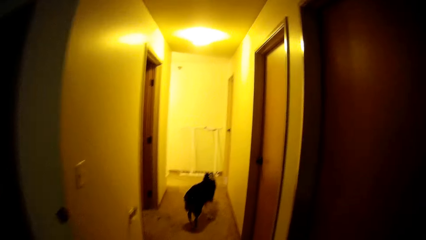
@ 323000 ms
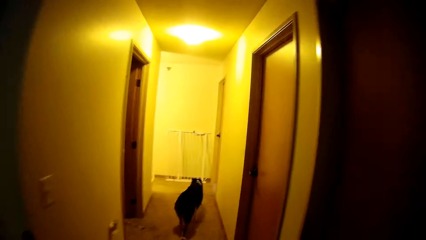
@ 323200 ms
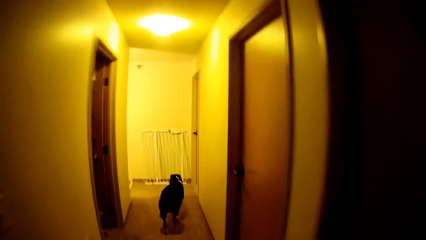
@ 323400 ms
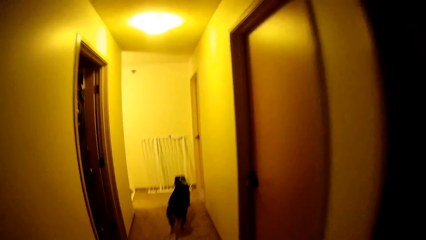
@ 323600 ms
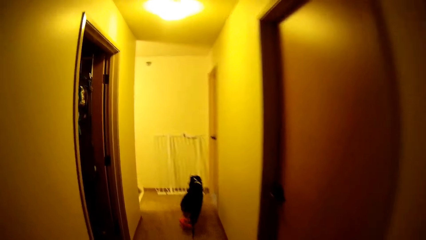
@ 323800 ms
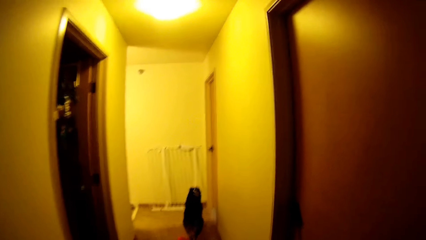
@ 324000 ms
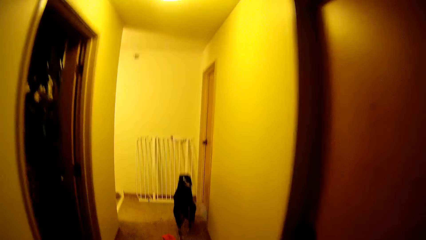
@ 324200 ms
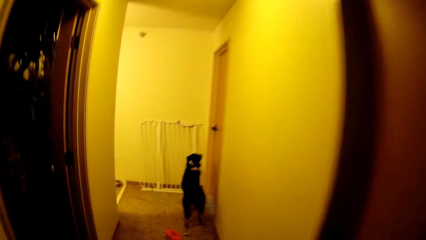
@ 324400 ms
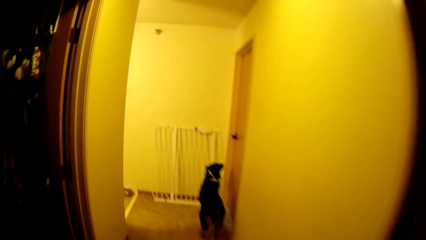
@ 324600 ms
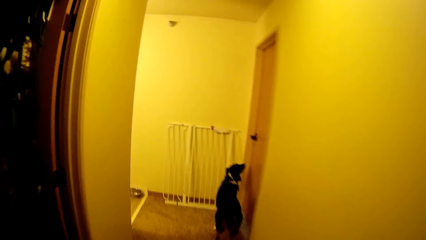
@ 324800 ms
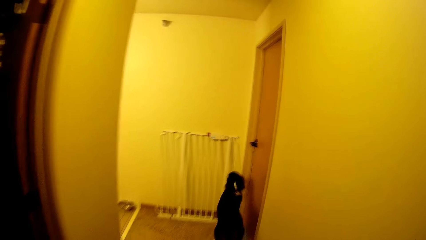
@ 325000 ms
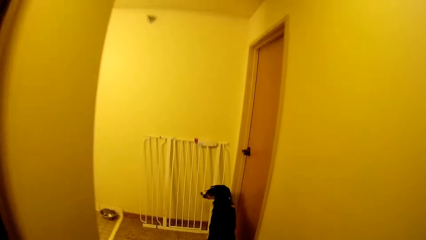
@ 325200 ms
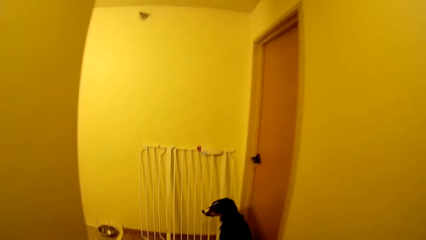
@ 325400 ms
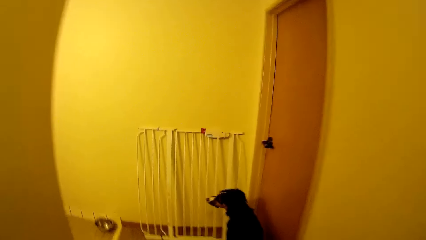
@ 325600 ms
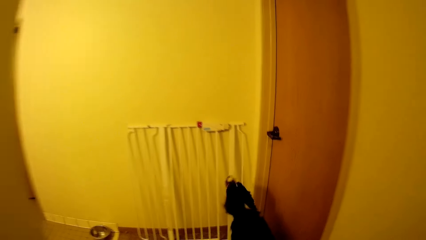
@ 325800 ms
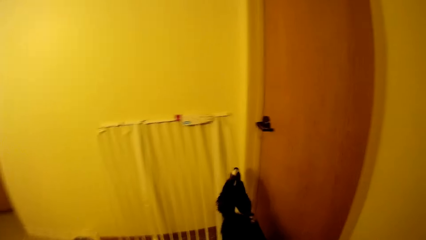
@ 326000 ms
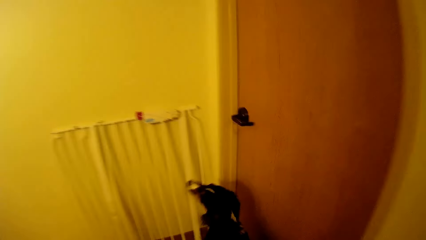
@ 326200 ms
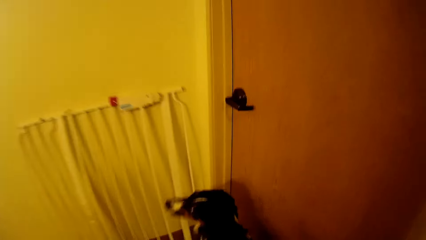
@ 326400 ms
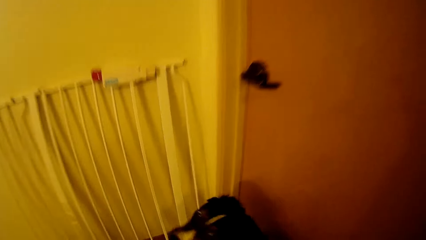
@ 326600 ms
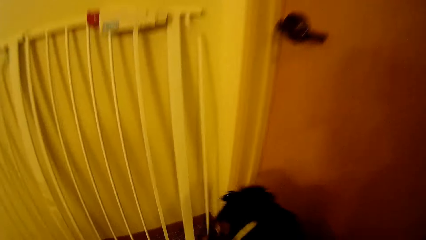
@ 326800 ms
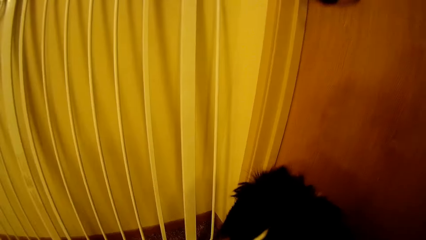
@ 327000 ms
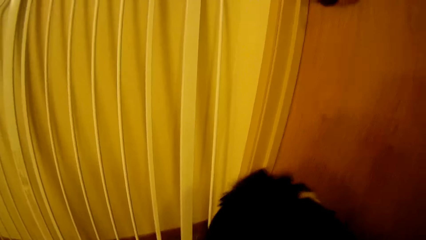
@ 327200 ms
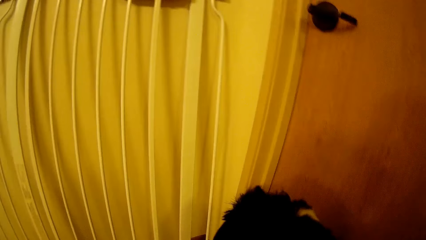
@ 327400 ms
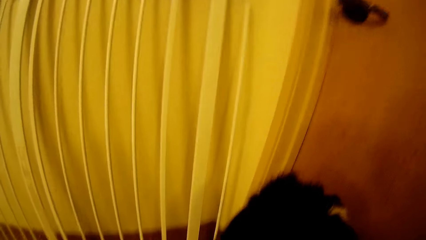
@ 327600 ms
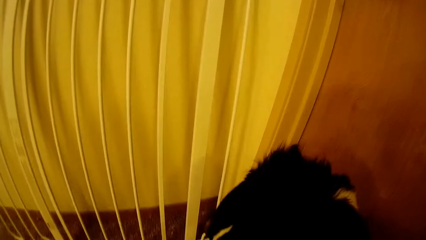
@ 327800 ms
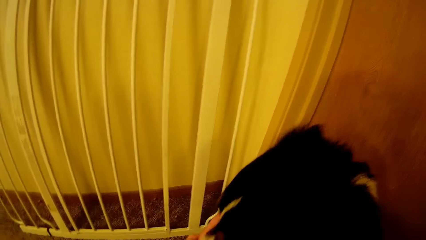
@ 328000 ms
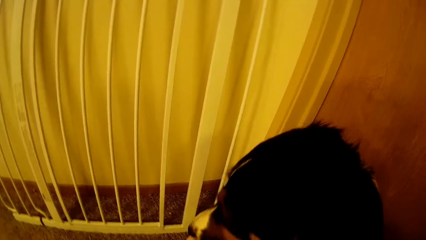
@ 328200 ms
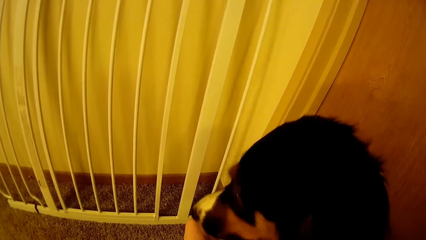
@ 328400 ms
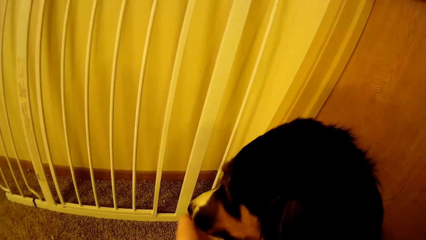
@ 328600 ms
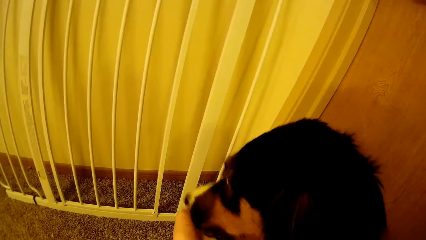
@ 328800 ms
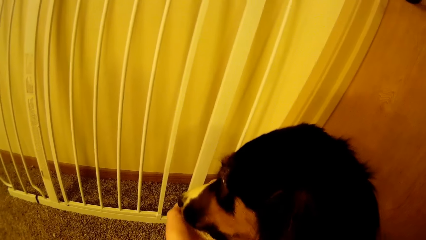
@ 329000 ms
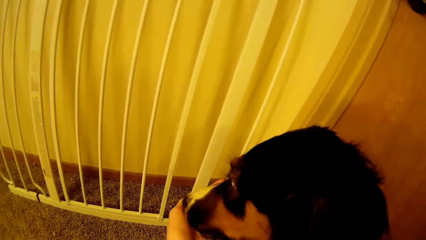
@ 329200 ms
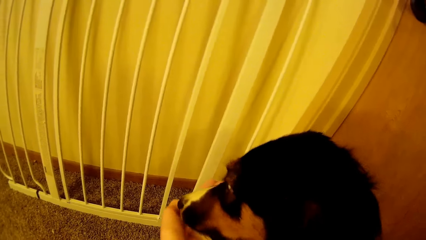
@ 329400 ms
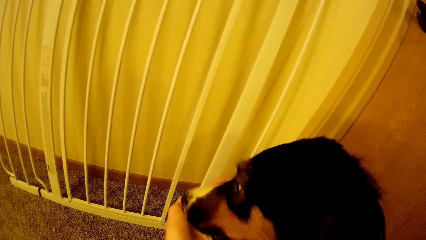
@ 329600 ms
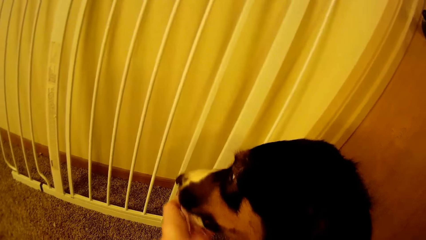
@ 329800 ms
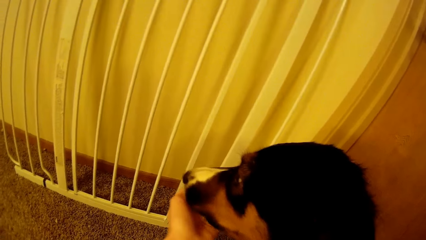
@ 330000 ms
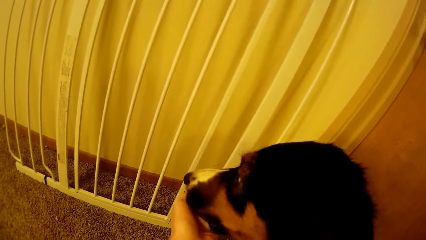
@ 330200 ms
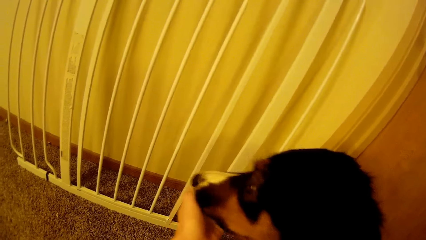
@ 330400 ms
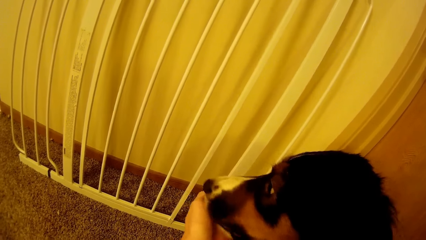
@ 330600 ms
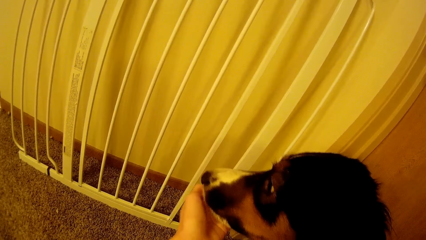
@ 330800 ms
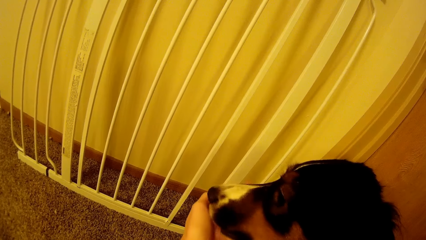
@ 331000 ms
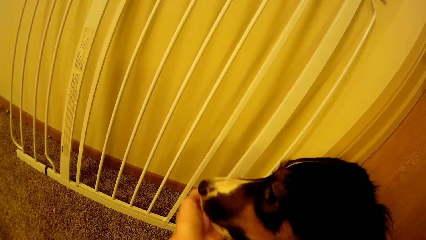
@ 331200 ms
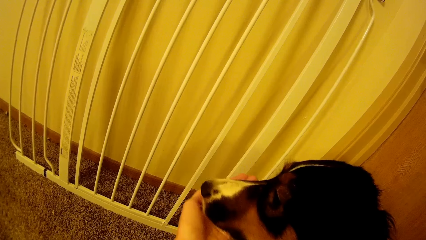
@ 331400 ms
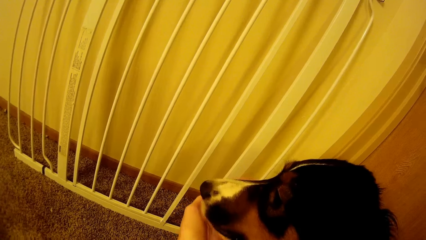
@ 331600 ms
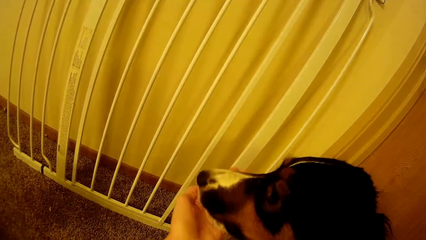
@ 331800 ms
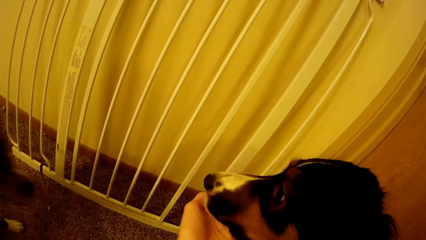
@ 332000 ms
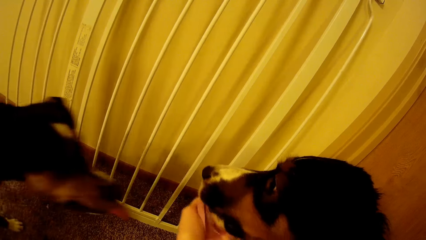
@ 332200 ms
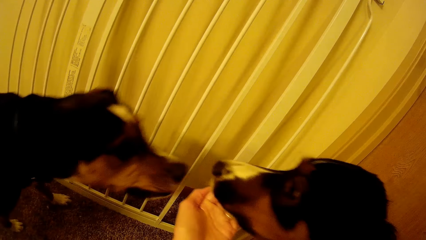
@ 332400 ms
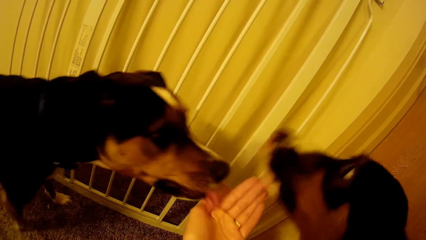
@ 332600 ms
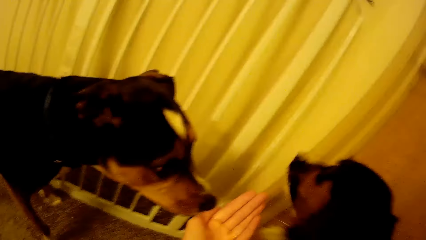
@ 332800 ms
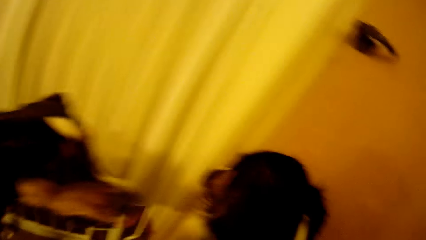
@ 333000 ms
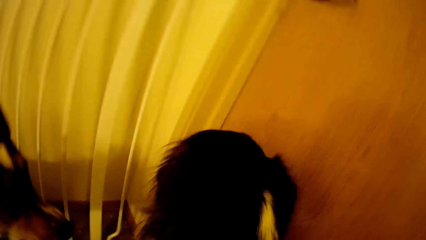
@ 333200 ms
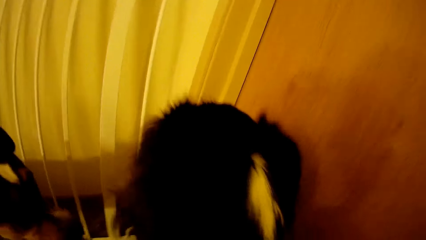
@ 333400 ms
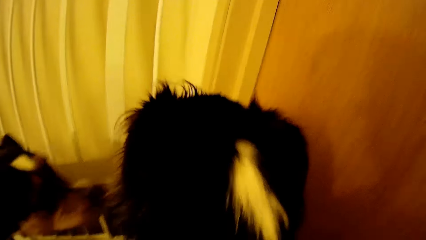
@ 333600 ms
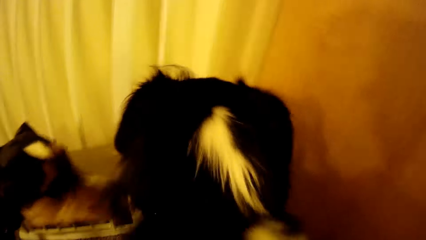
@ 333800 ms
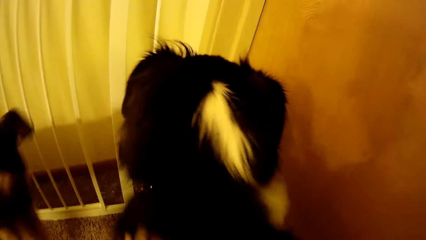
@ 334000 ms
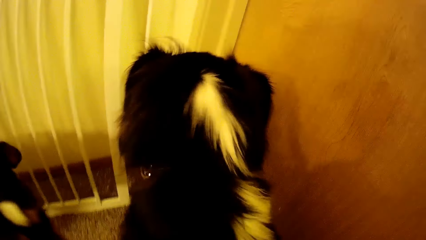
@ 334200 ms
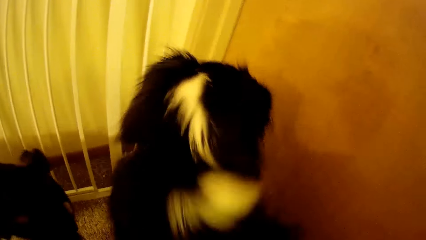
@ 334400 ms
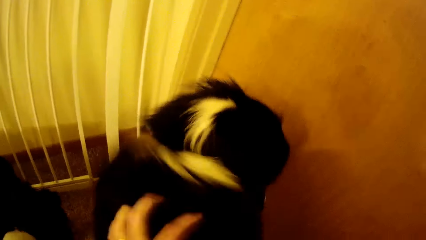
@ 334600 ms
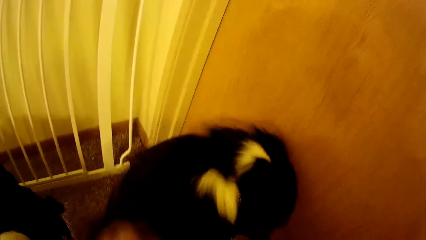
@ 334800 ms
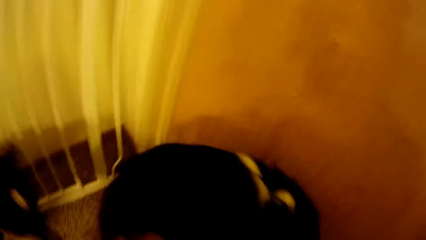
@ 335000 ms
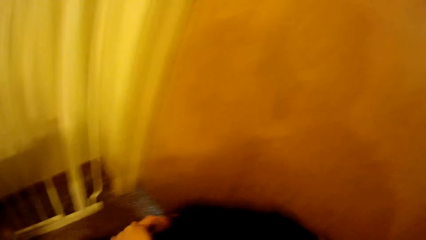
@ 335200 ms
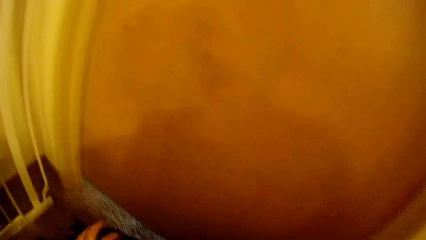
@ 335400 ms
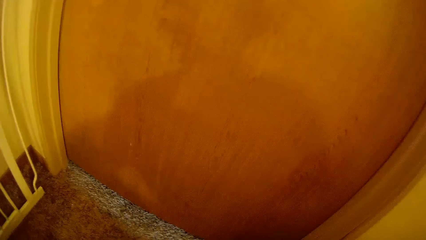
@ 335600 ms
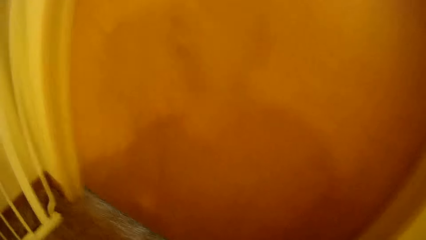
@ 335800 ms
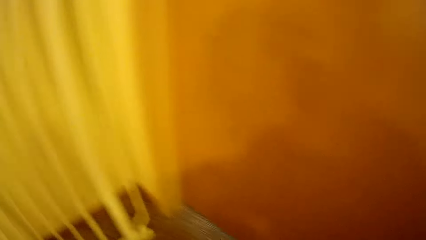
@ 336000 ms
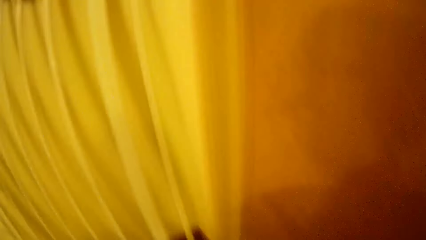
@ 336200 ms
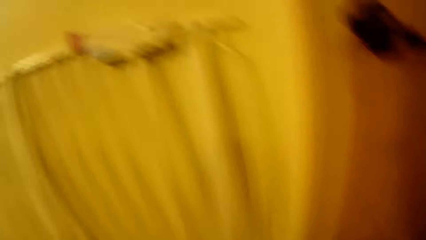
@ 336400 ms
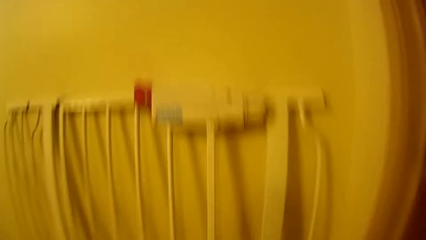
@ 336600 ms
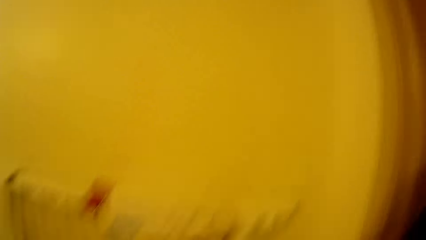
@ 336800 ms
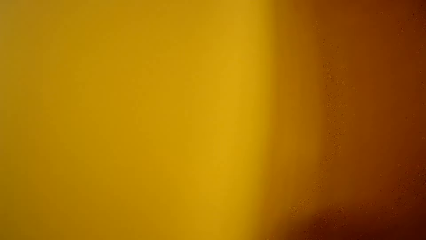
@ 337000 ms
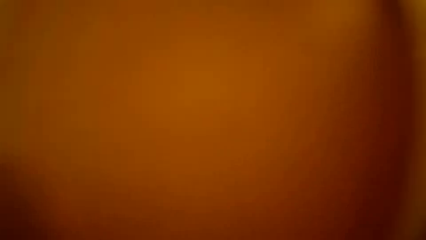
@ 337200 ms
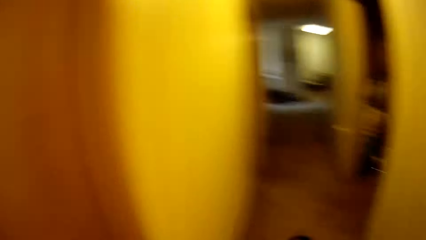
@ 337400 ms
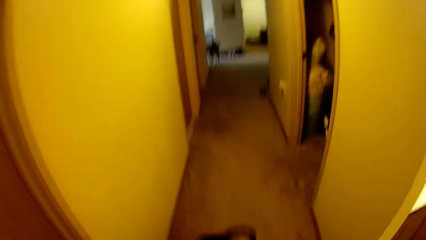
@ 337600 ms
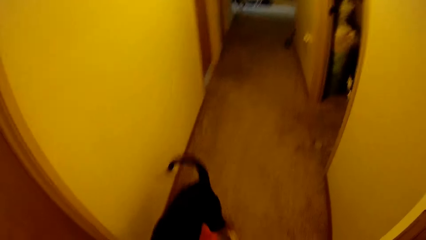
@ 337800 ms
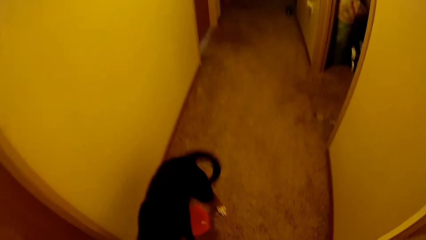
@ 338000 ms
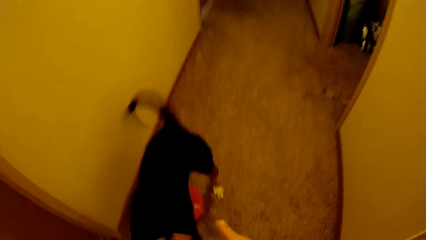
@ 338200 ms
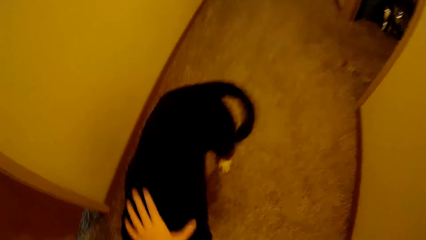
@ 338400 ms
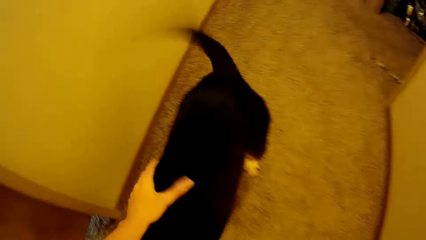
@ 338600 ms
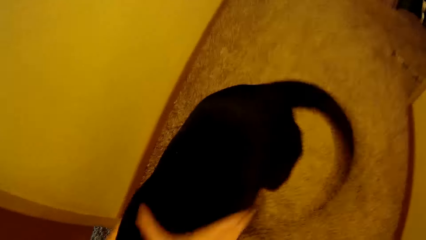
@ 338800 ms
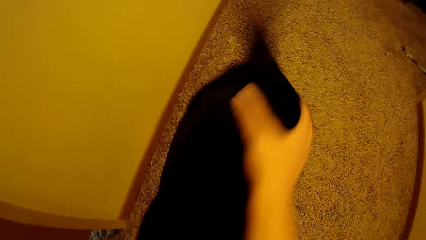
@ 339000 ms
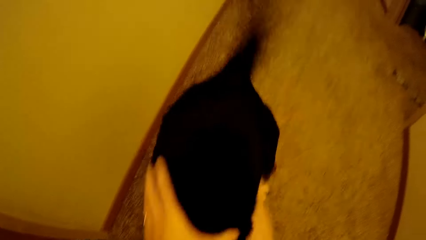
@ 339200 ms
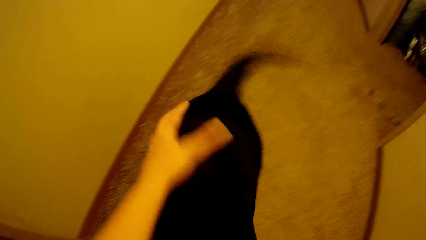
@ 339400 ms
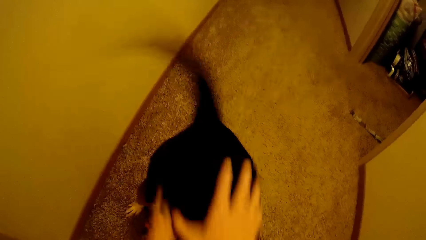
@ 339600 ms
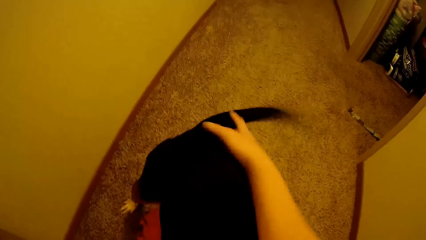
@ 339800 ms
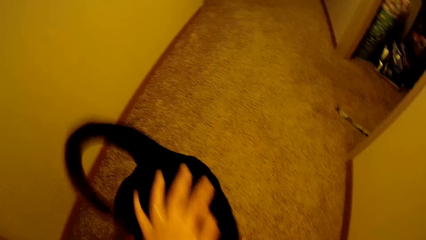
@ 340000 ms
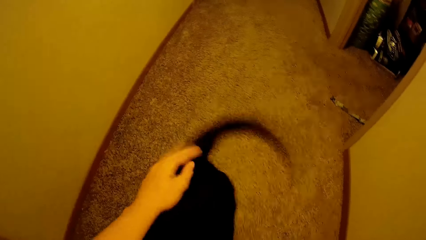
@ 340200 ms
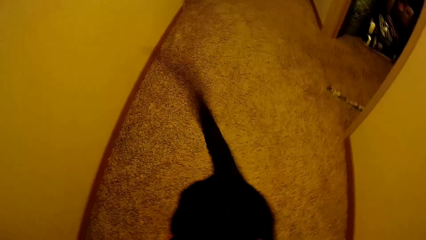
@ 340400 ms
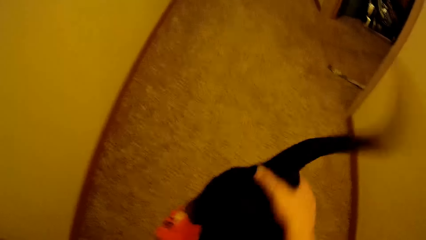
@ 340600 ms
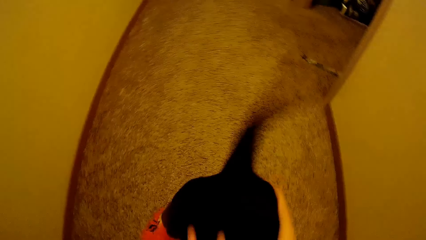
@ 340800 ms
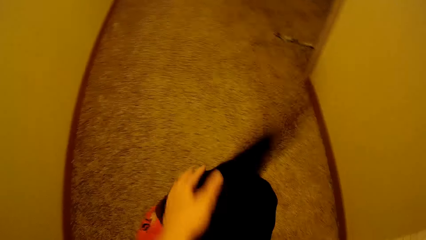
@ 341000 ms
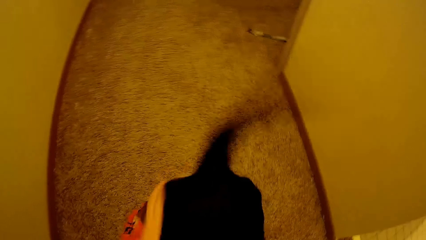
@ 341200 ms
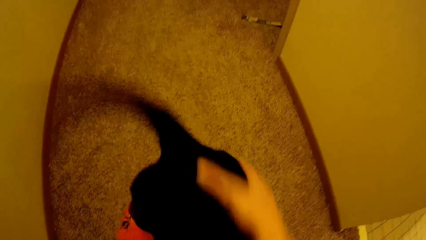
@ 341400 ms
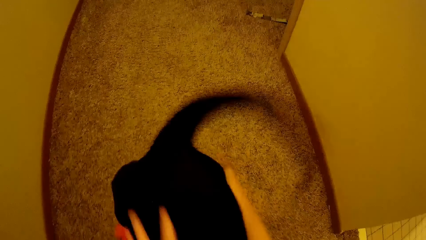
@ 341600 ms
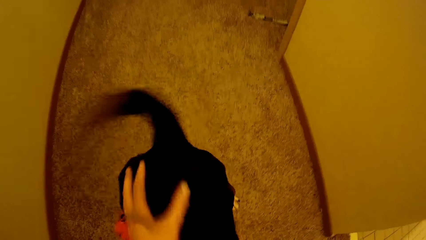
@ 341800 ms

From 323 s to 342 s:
The camera wearer feeds the dog with her left hand. She lowers her hand for the dog to lick. She rubs her hands on the dog's fur. She turns around and rubs her hands on the dog.
